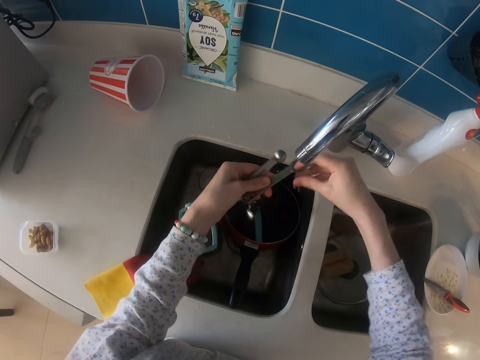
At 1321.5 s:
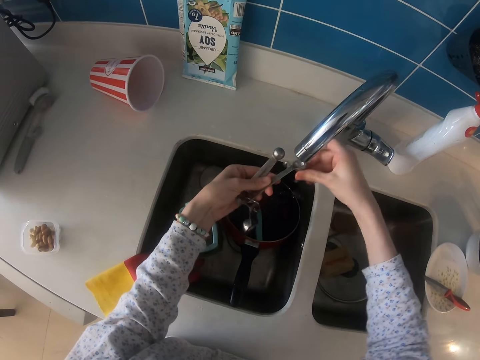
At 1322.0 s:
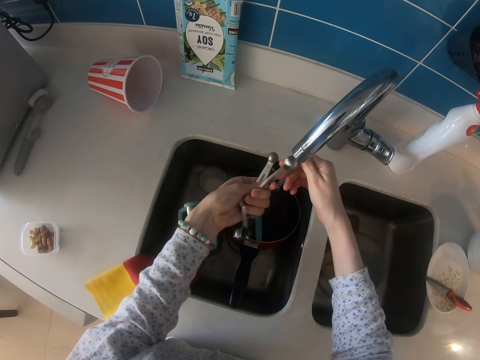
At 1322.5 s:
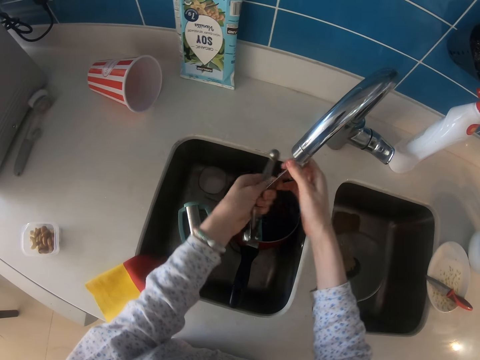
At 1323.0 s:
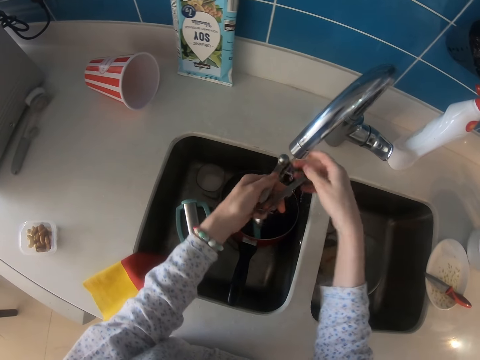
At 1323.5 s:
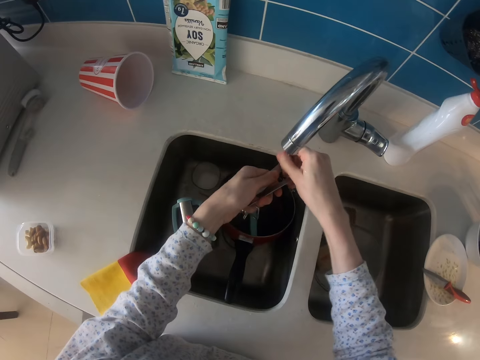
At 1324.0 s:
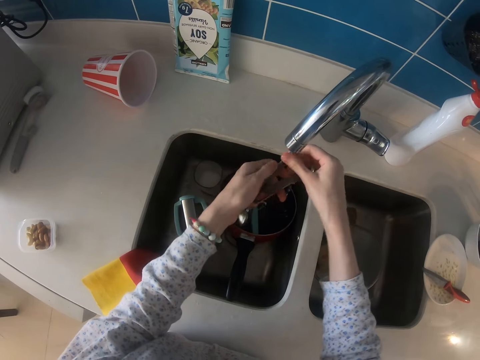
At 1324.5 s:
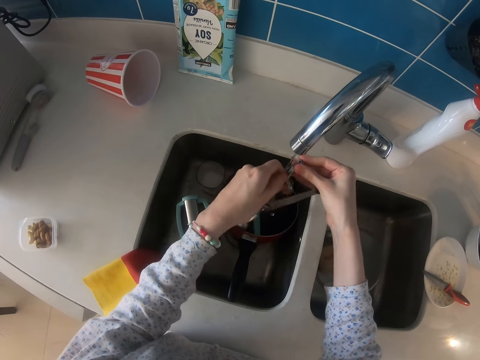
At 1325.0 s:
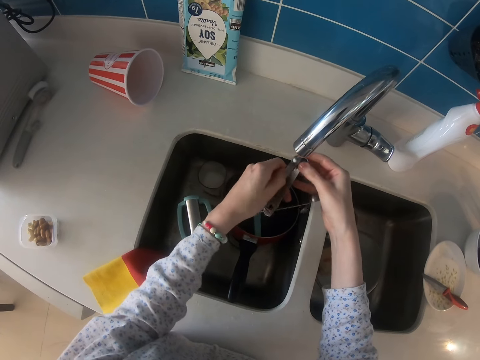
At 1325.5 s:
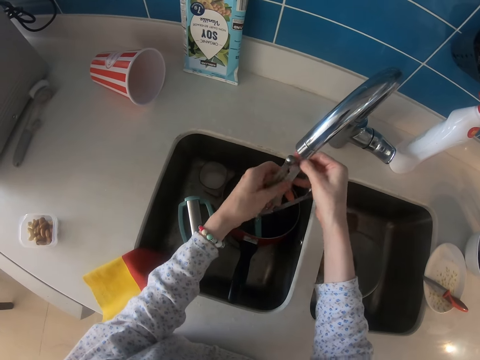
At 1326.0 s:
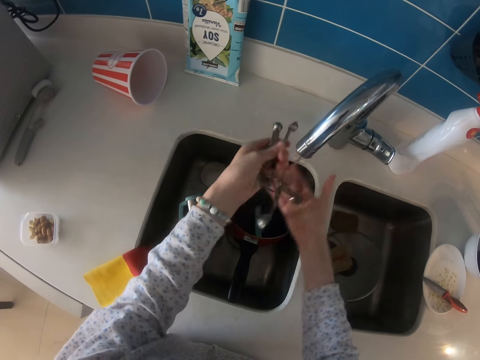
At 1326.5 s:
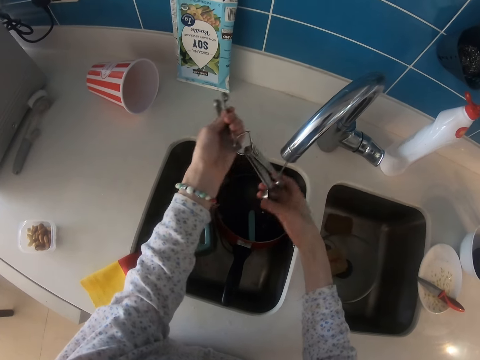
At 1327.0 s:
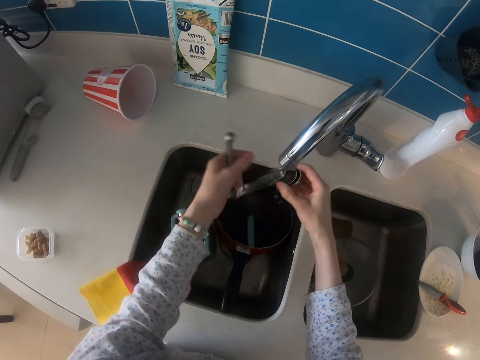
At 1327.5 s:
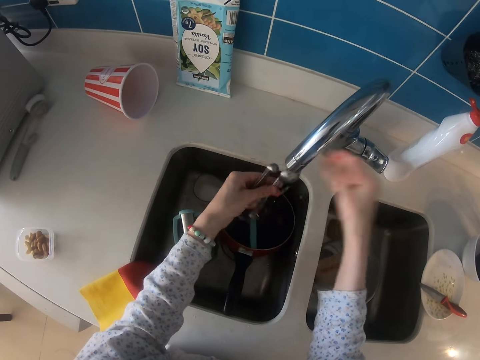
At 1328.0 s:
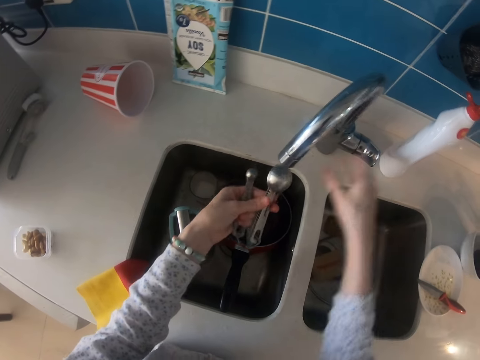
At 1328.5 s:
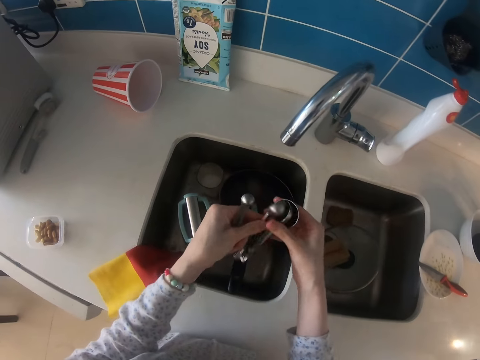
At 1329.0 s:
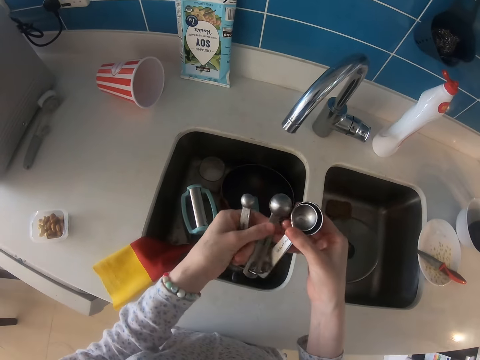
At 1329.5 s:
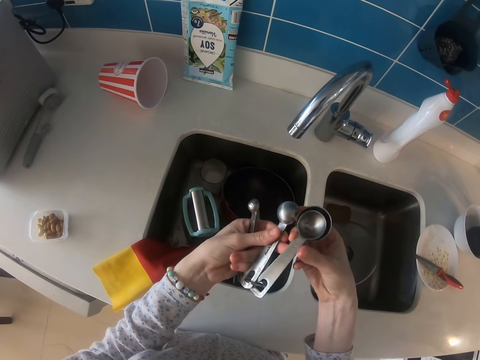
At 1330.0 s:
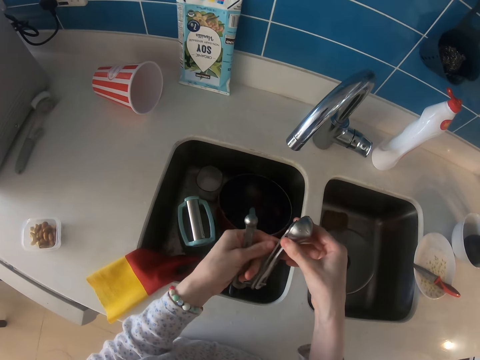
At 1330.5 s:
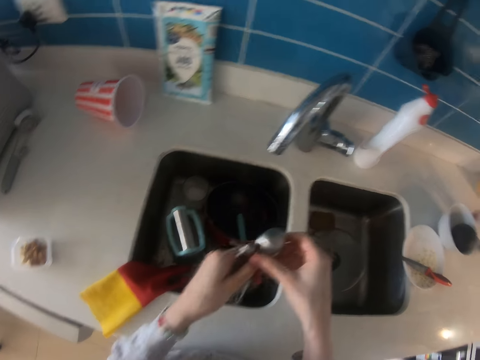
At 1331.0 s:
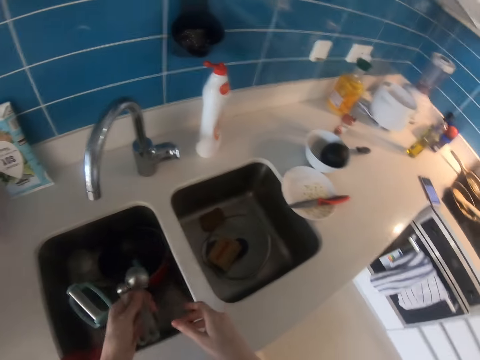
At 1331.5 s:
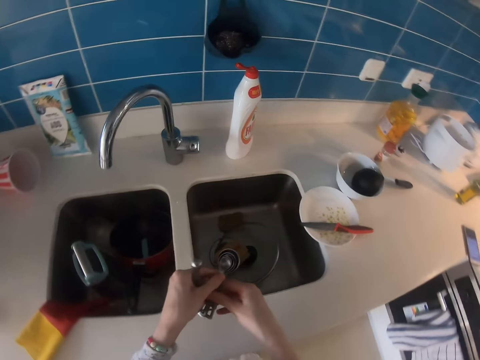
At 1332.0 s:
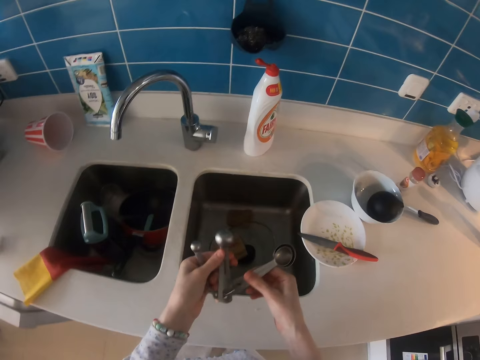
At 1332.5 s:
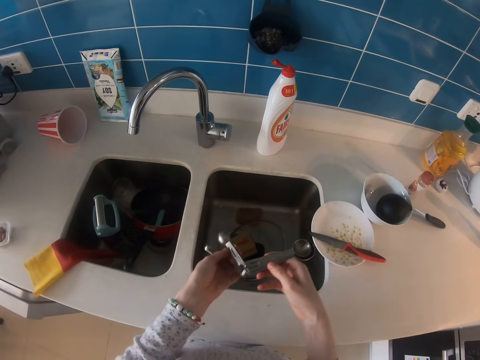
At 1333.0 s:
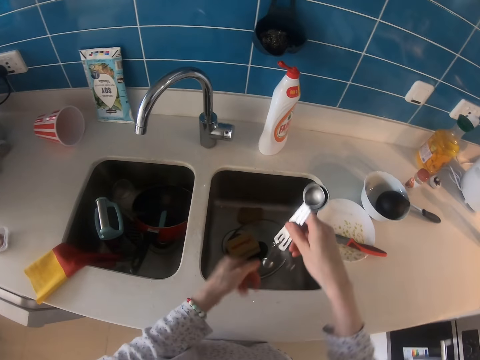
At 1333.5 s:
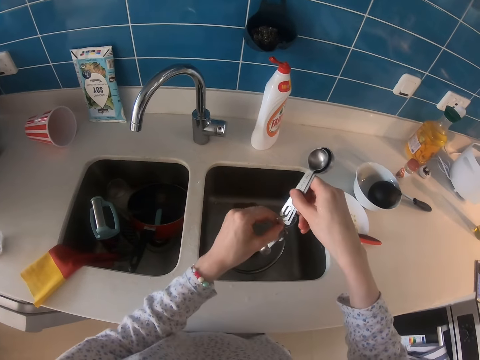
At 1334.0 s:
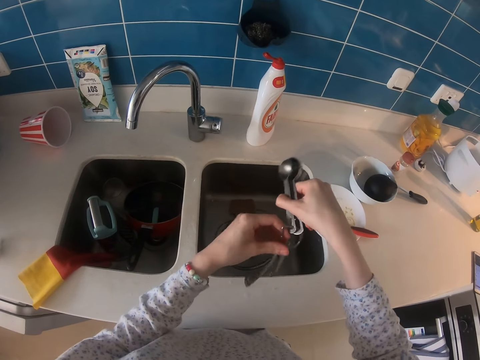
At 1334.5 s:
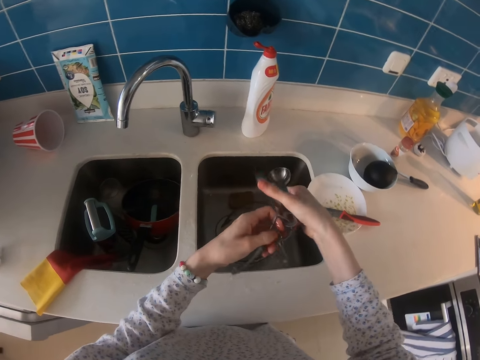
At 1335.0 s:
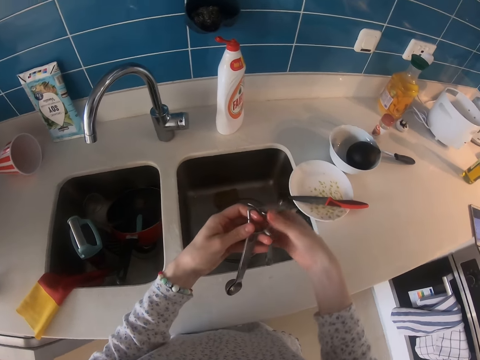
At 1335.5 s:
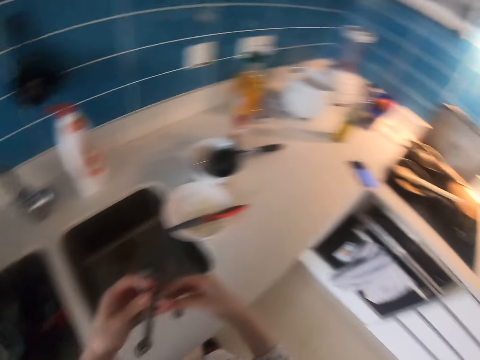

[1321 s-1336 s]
The camera wearer closes the tap. They look at the spoons. They step forward. They arrange the spoons.

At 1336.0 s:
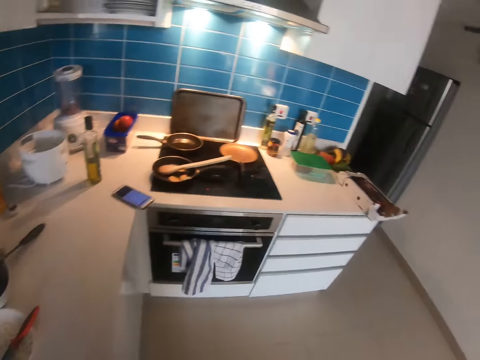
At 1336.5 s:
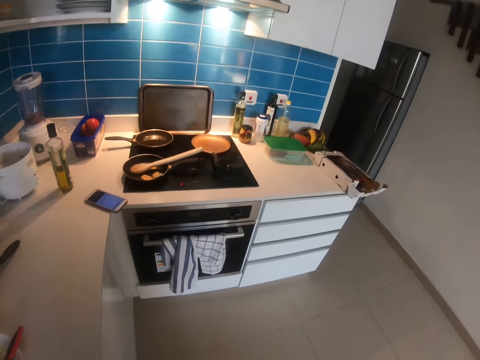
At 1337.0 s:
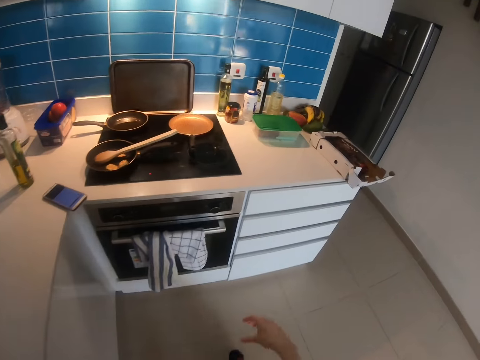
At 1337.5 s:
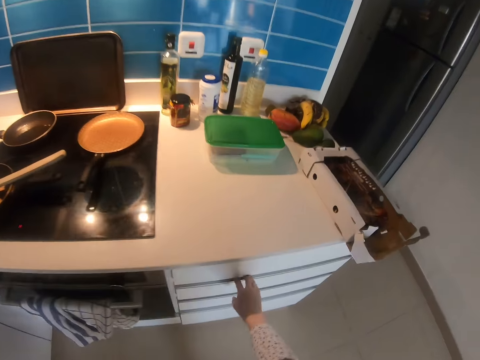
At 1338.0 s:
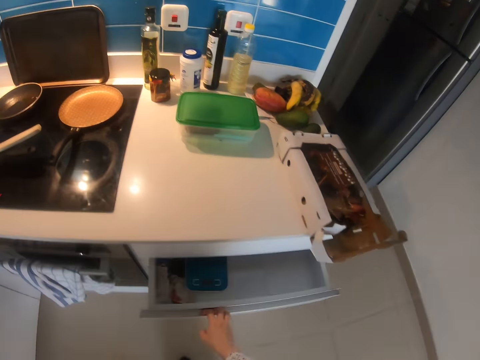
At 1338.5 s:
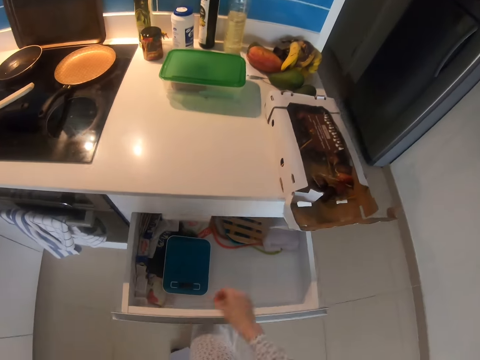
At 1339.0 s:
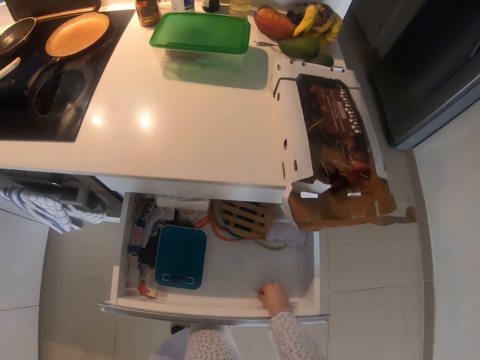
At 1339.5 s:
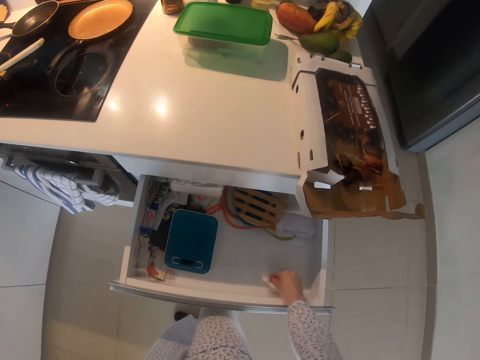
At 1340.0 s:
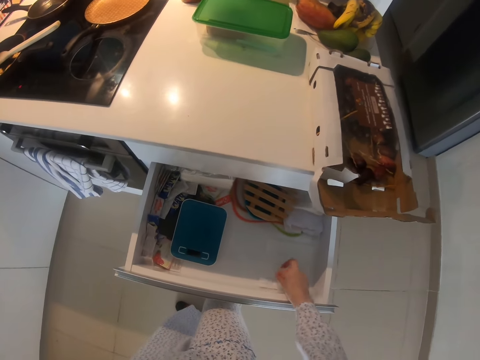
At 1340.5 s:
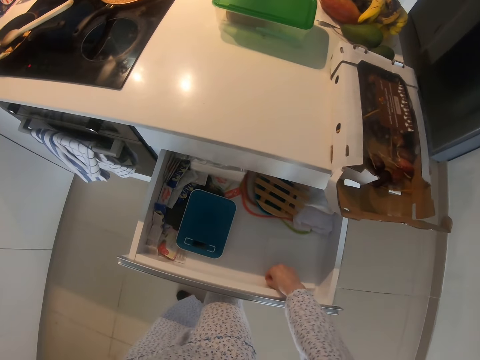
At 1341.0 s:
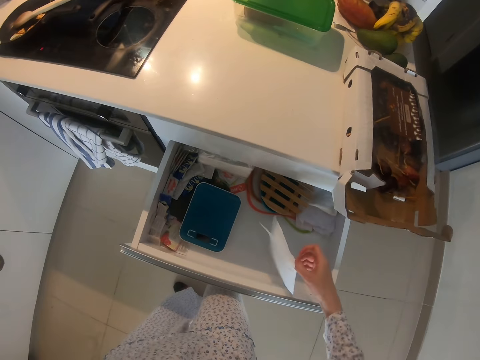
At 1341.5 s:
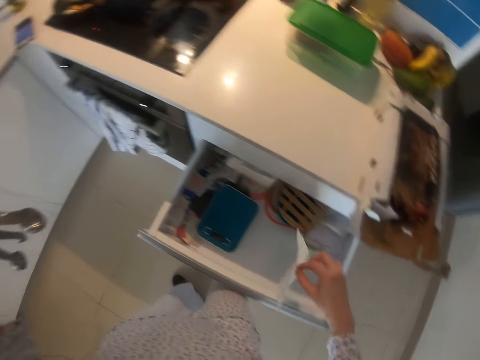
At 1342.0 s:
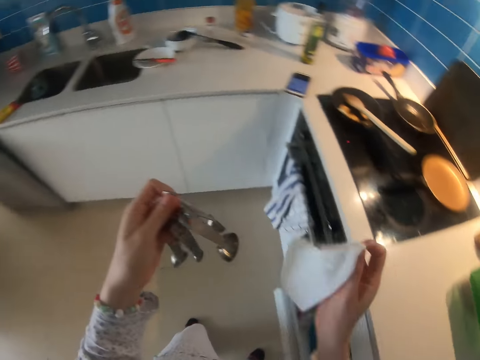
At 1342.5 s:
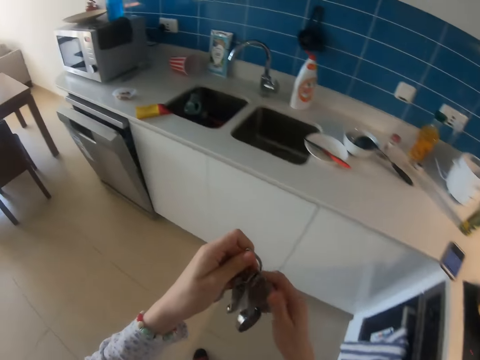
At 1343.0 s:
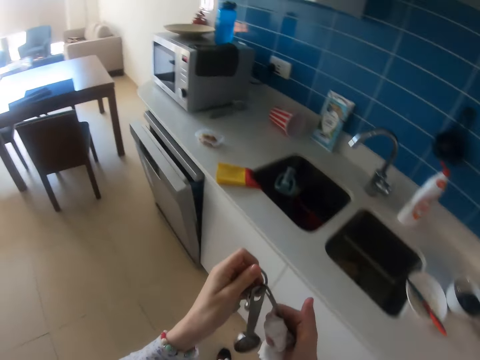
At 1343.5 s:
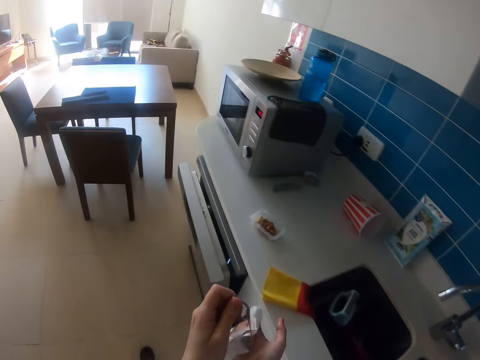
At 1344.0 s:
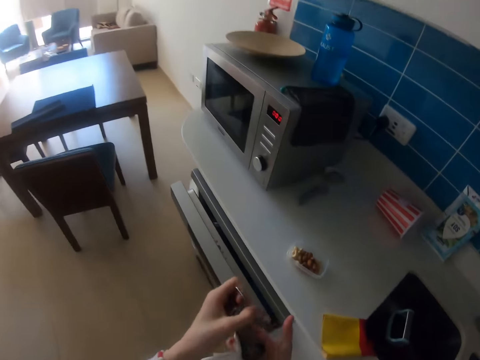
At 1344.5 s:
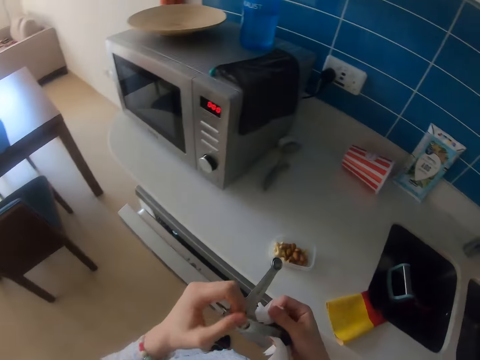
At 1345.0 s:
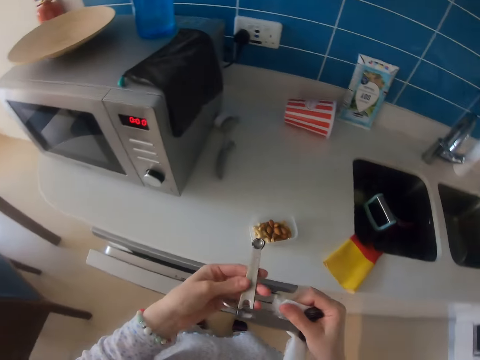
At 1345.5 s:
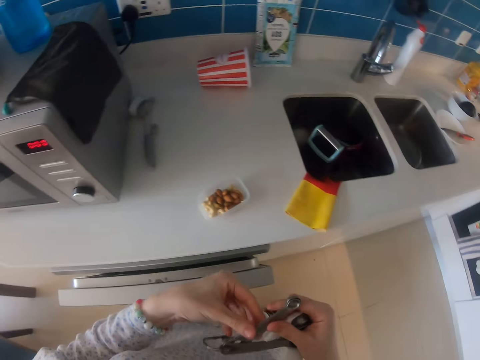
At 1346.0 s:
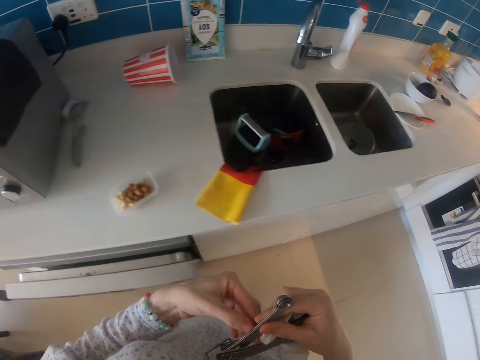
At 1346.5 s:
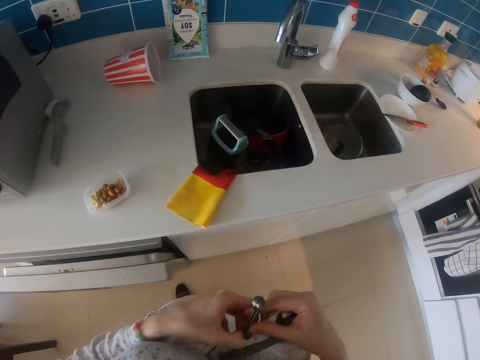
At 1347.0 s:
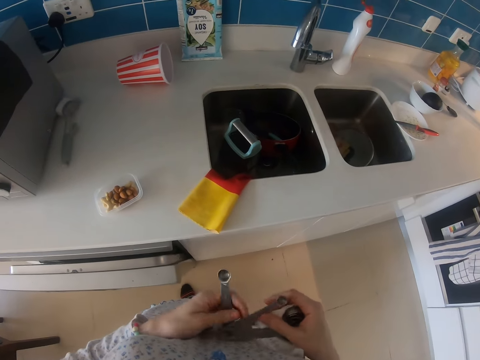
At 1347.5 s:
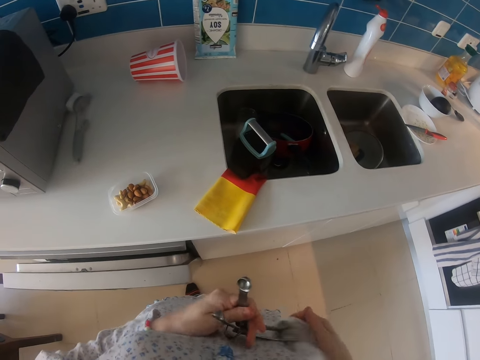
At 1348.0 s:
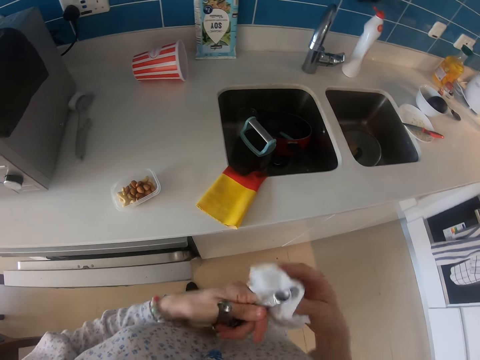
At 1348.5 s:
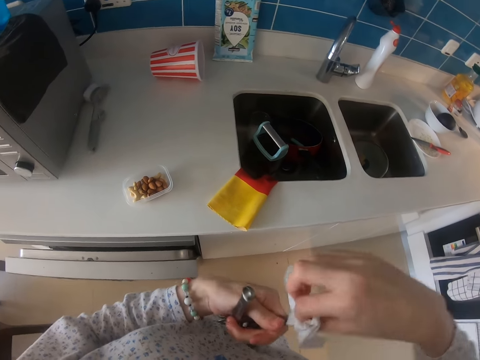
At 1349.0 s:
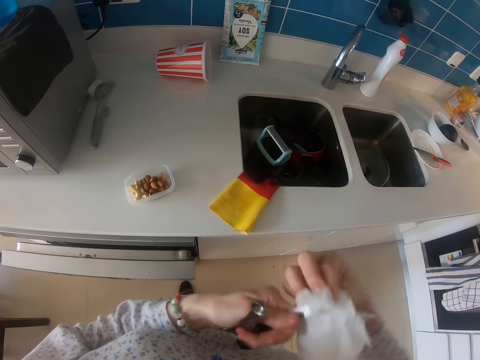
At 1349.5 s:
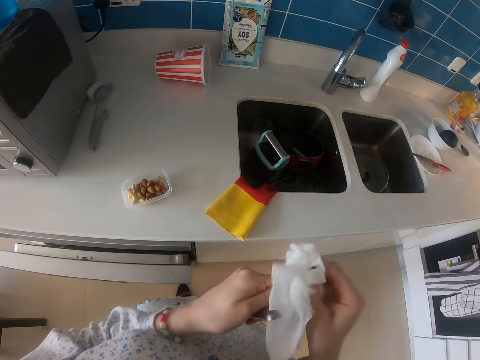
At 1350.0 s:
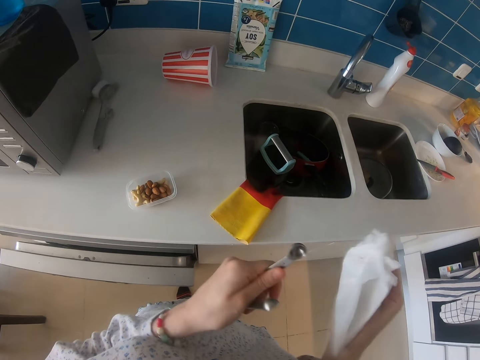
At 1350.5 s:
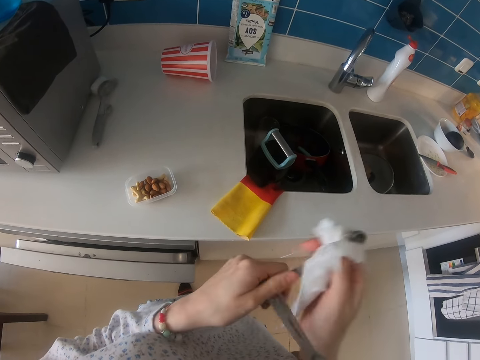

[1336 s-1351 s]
The camera wearer steps forward. They look around. They open the drawer. They pick up the tissue. They wipe the spoons. They step forward. They walk around. They wipe the spoons. They wipe the spoons again.
